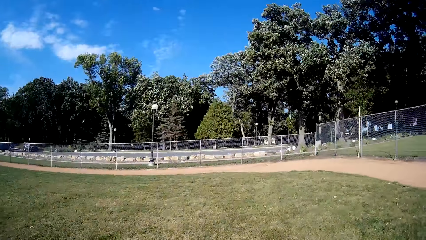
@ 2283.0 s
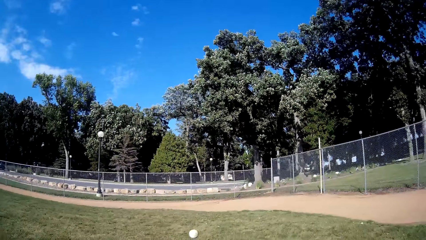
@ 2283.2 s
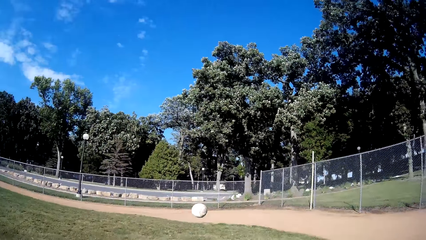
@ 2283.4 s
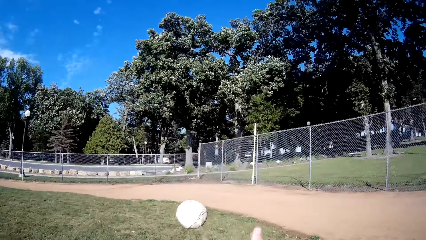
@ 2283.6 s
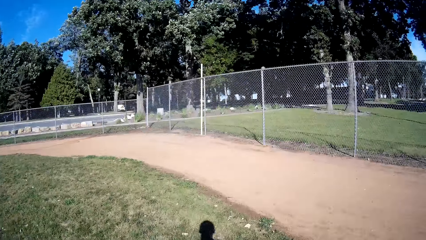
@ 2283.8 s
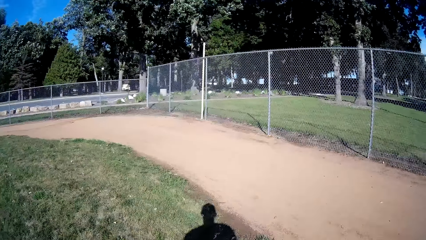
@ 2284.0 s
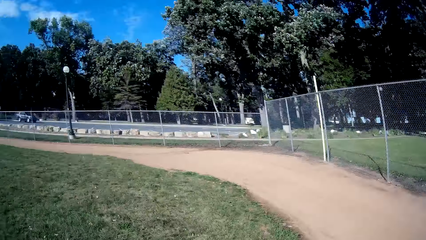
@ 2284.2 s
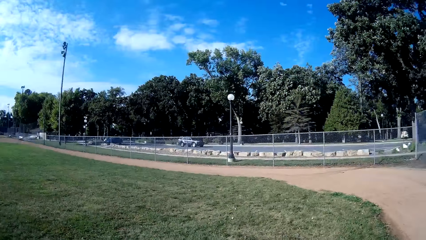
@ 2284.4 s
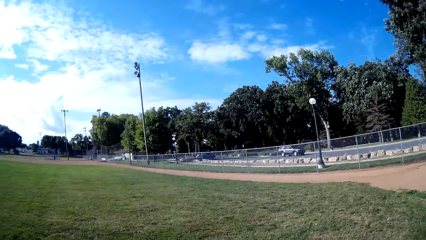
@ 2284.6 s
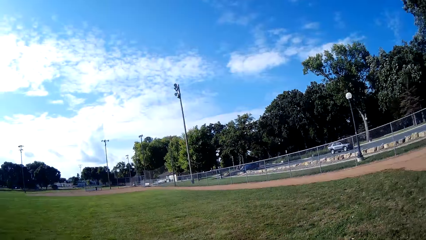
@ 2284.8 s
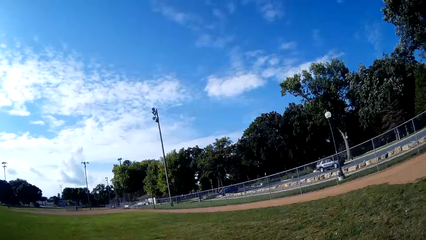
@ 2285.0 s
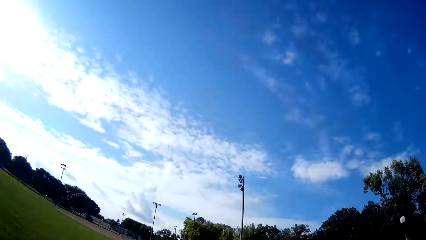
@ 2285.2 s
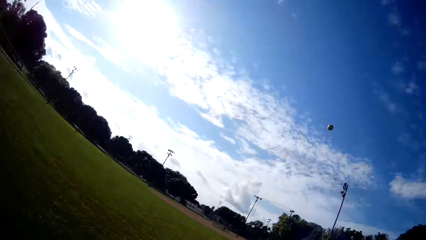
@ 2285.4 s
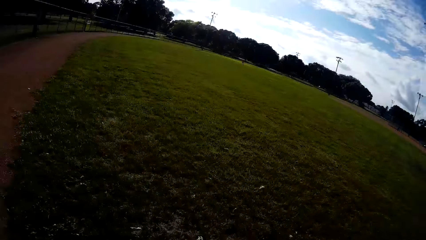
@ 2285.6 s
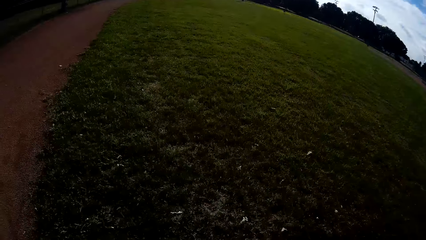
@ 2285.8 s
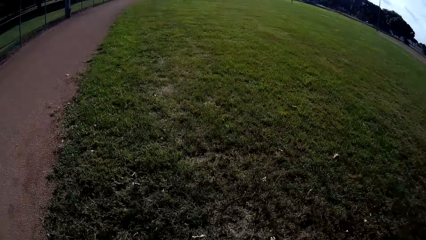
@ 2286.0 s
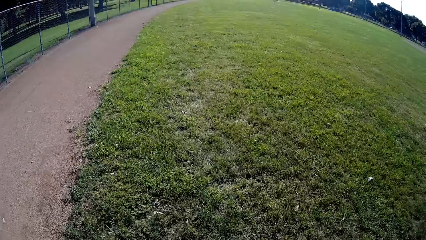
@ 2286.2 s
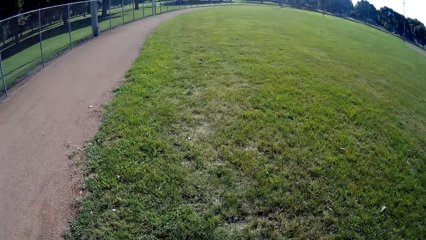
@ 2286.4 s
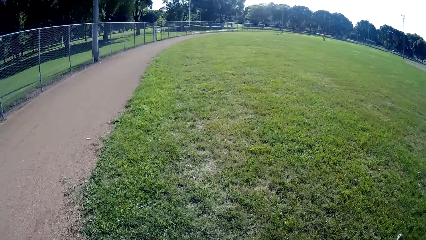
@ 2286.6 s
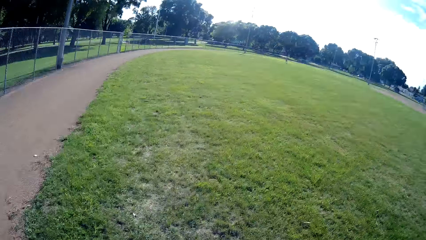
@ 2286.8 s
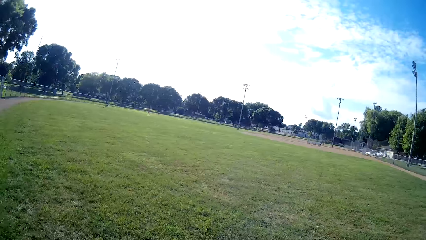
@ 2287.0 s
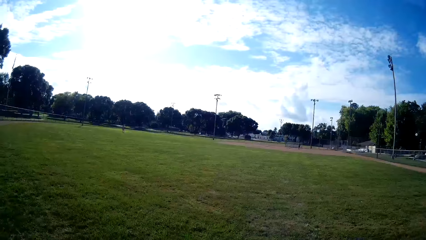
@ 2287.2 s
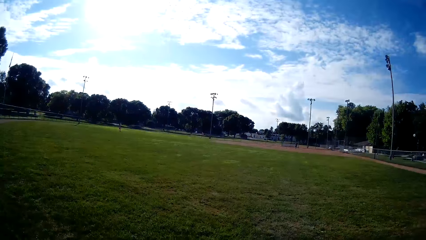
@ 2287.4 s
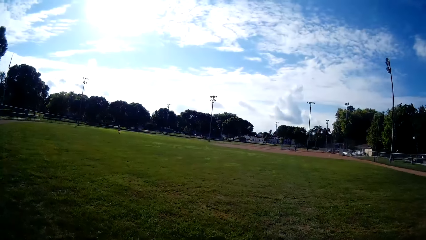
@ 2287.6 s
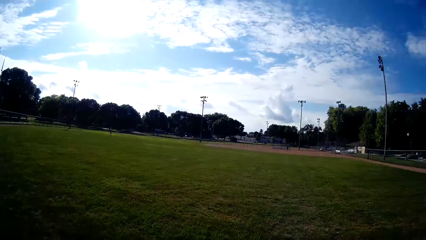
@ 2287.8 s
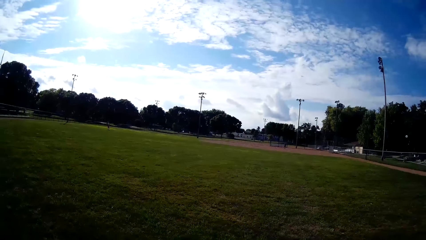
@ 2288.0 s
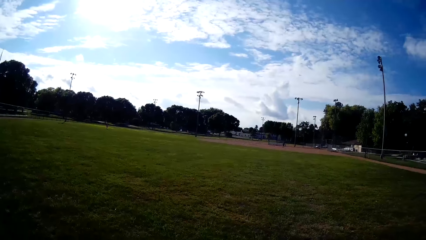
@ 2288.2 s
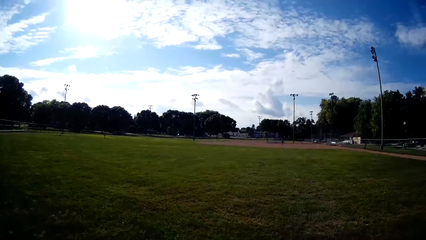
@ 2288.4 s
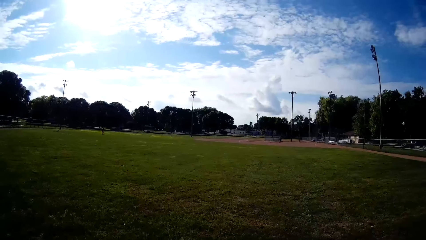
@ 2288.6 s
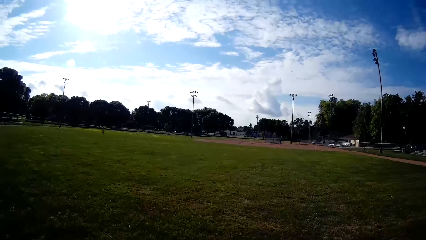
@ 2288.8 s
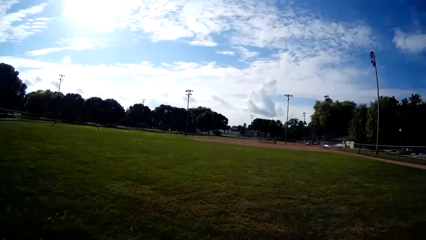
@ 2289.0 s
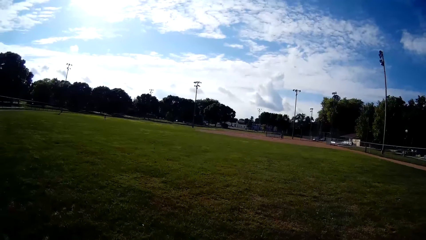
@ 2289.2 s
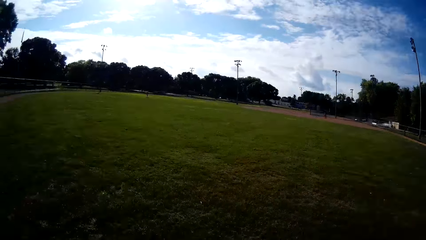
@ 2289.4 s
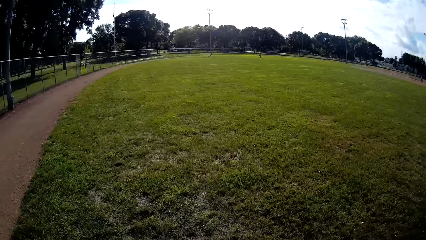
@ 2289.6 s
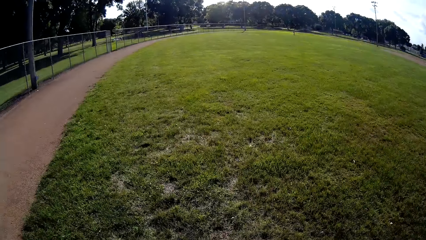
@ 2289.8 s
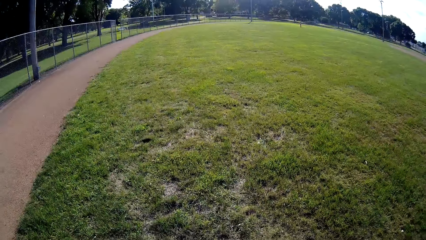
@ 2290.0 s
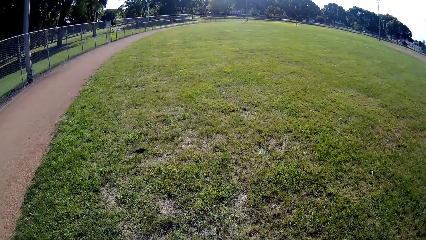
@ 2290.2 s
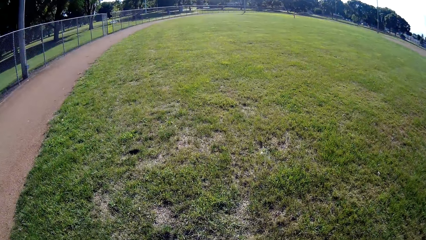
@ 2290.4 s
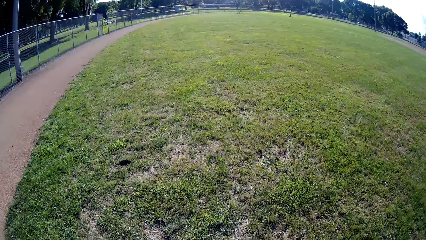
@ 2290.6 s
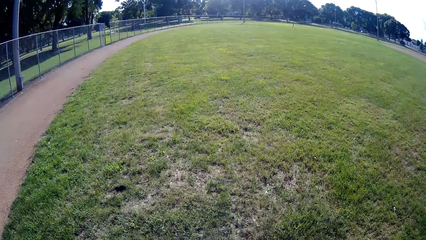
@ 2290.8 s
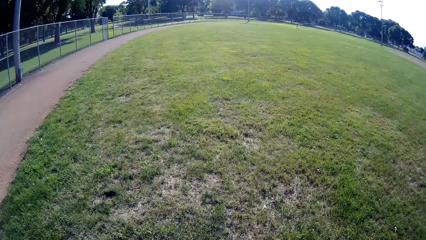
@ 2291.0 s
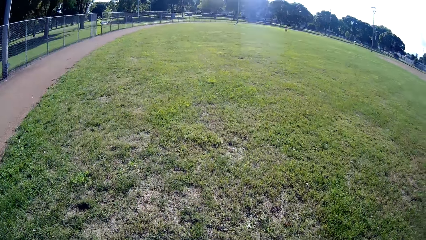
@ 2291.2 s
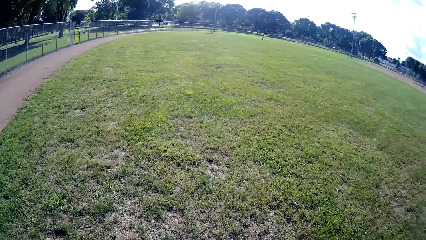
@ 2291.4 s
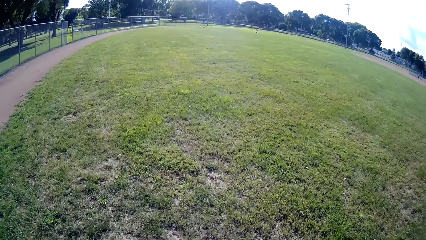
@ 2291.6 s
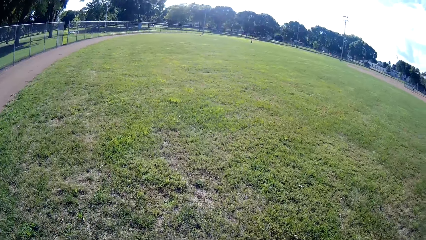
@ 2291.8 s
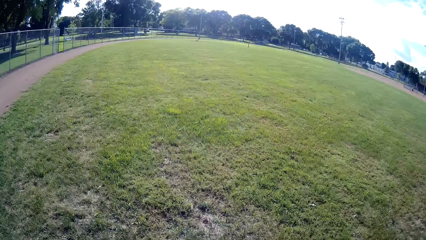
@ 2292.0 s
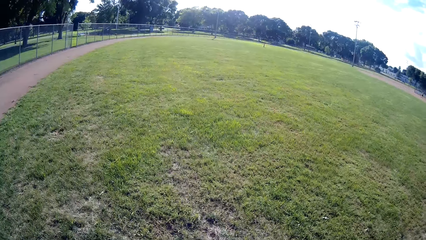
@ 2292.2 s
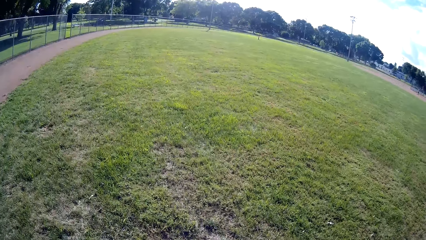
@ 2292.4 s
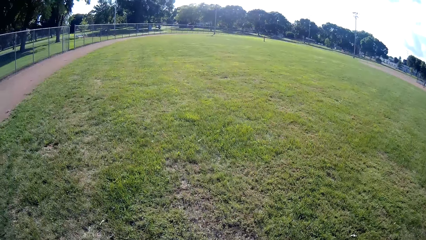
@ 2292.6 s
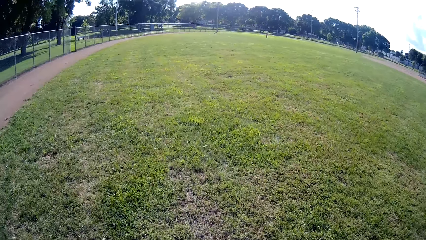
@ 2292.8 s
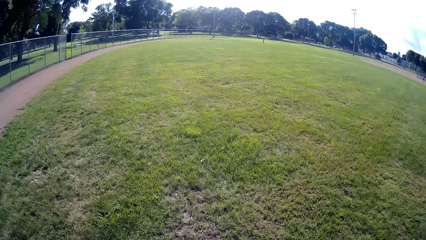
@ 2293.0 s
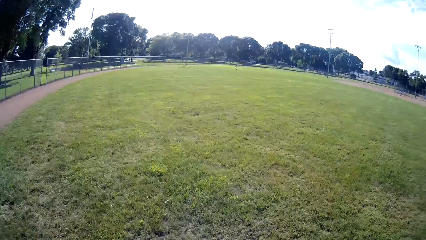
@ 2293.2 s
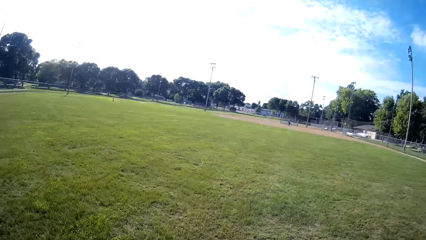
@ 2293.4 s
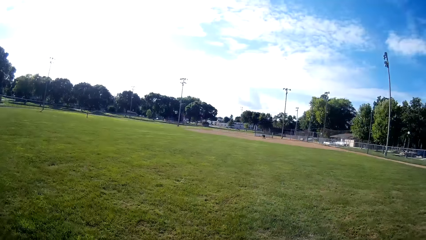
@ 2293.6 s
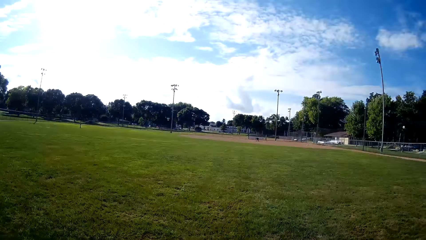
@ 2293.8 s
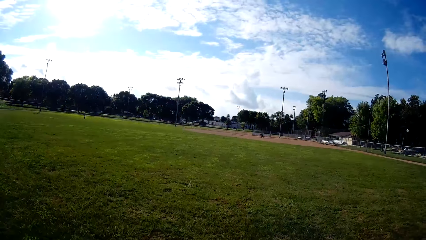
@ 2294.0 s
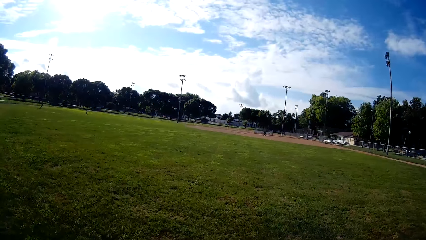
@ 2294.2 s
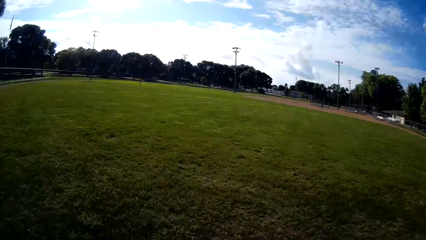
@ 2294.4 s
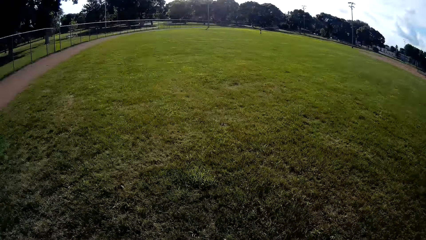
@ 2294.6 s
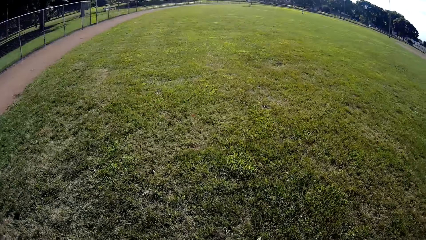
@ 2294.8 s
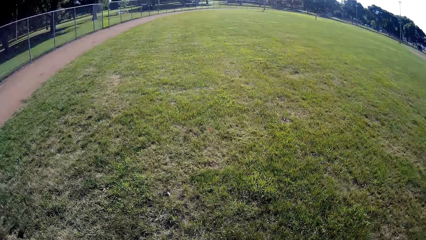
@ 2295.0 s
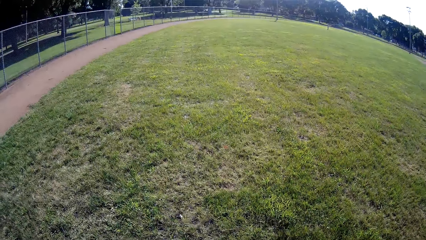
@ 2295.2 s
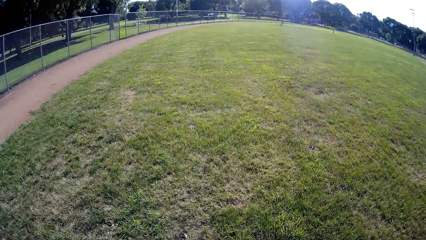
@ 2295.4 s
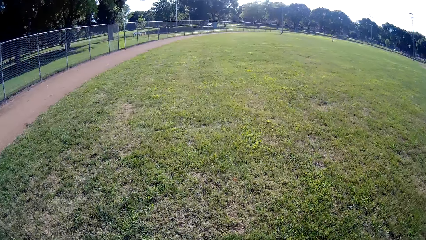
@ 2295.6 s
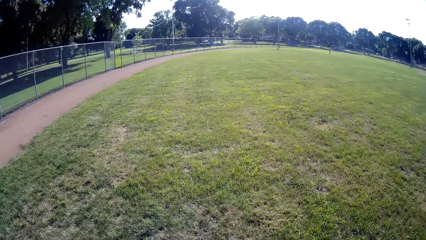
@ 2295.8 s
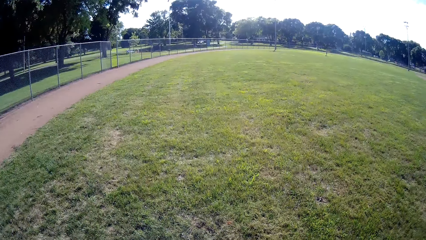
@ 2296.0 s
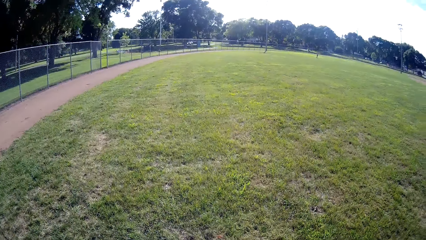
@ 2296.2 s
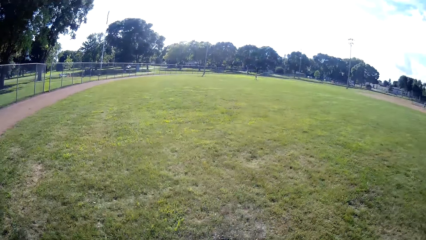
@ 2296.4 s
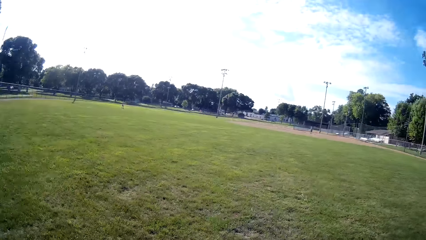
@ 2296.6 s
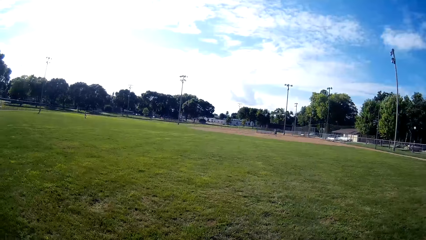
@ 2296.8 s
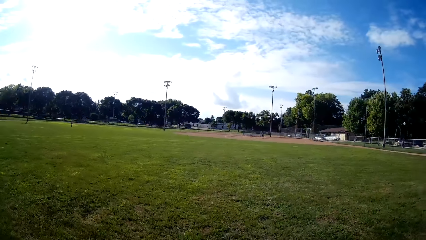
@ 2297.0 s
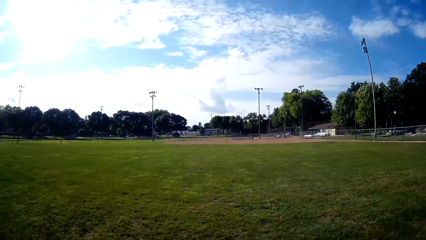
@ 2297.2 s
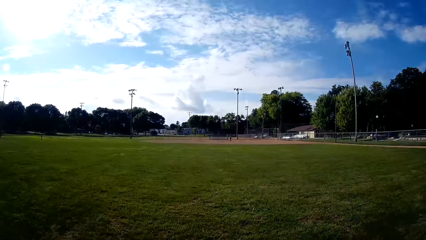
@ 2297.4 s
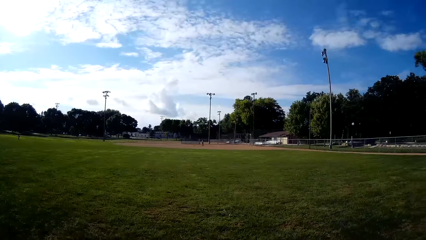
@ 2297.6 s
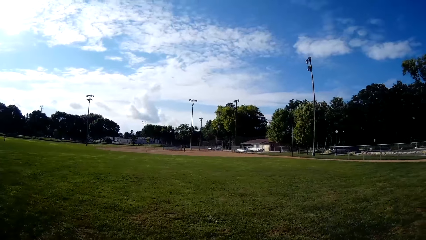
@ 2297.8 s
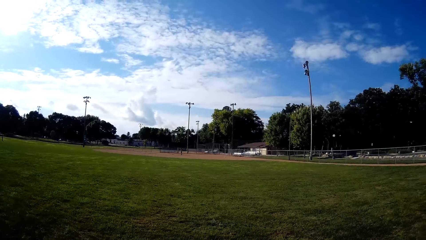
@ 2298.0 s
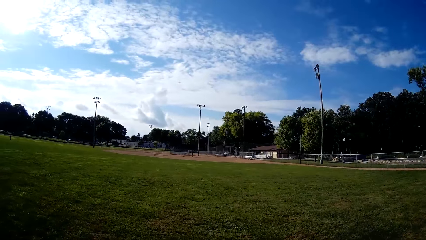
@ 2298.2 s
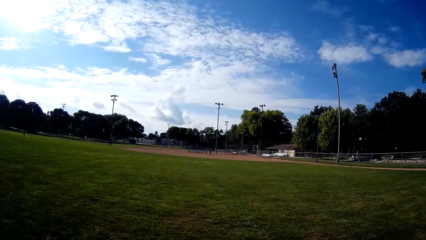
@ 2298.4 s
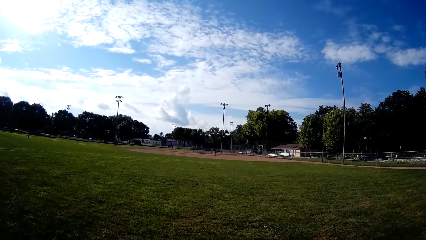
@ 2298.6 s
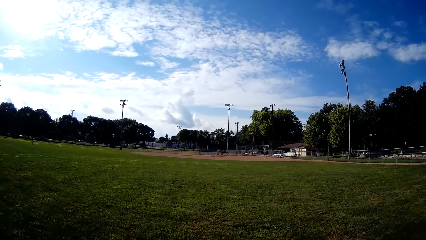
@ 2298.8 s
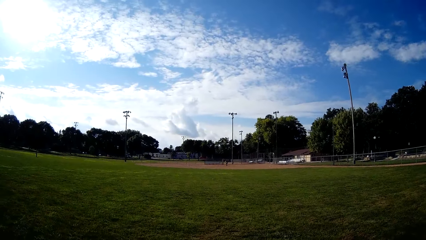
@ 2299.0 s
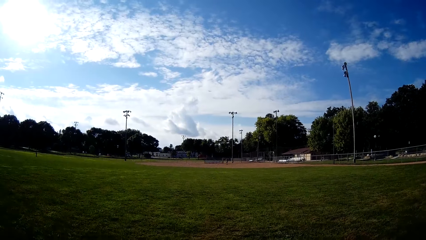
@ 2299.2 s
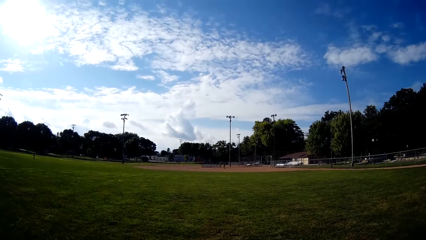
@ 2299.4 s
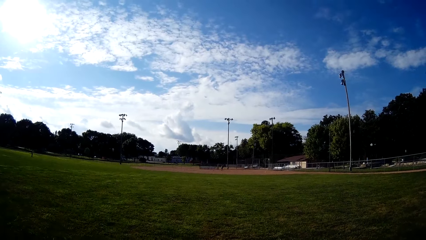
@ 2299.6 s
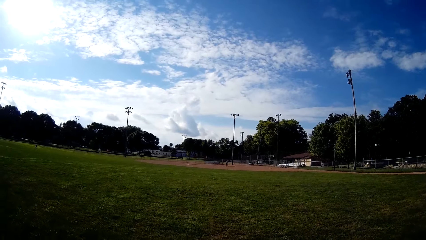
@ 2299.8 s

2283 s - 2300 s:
The camera wearer catches the ball. They walk around. They run towards the thrown ball. They walk forward on the field.
